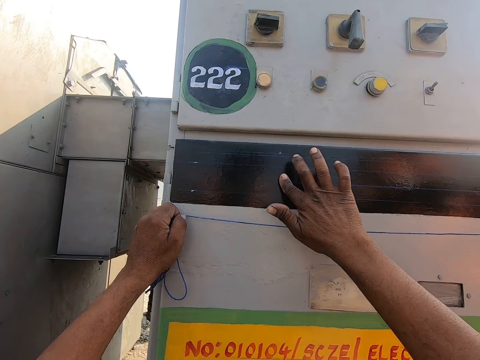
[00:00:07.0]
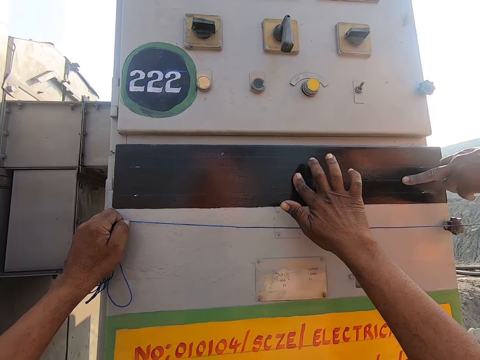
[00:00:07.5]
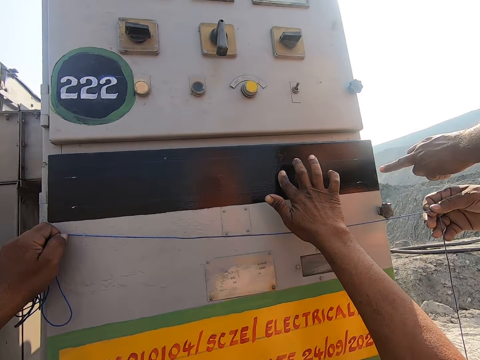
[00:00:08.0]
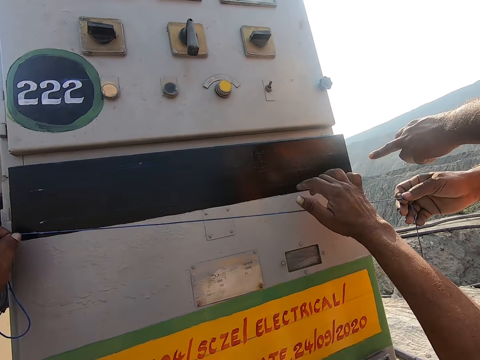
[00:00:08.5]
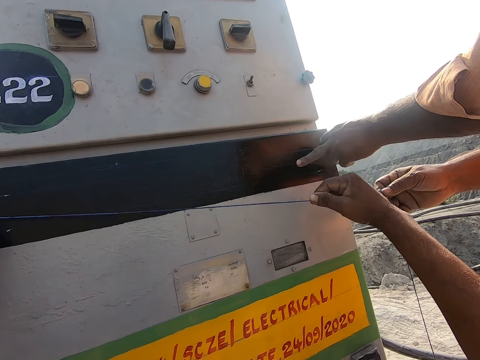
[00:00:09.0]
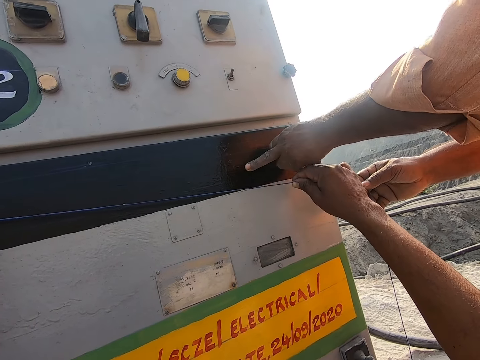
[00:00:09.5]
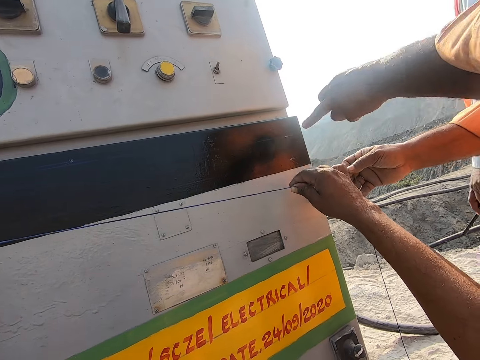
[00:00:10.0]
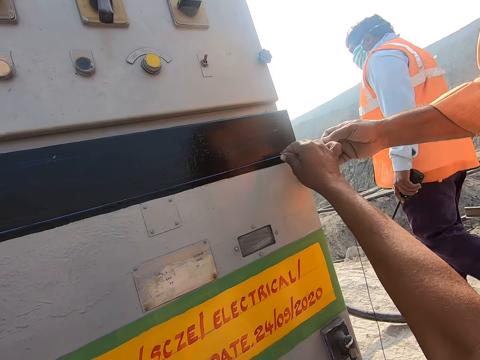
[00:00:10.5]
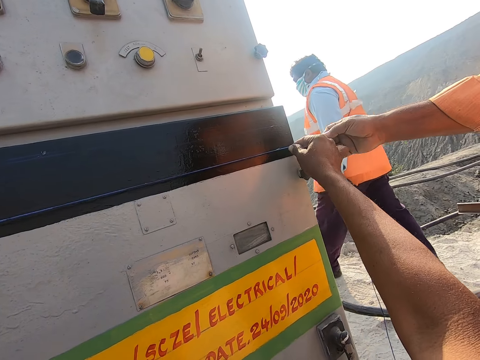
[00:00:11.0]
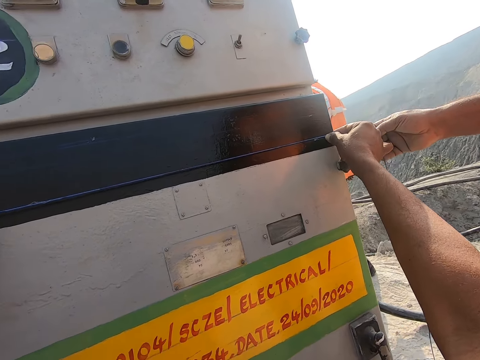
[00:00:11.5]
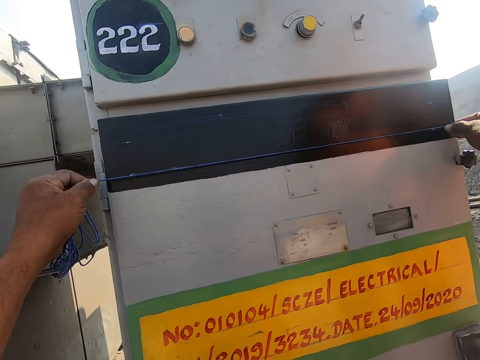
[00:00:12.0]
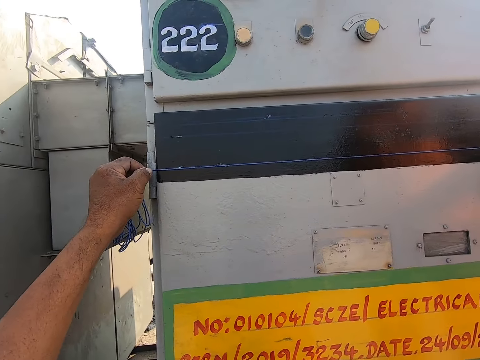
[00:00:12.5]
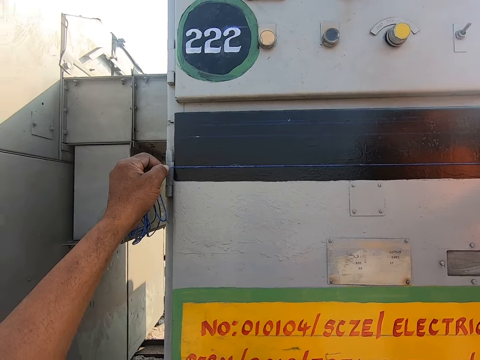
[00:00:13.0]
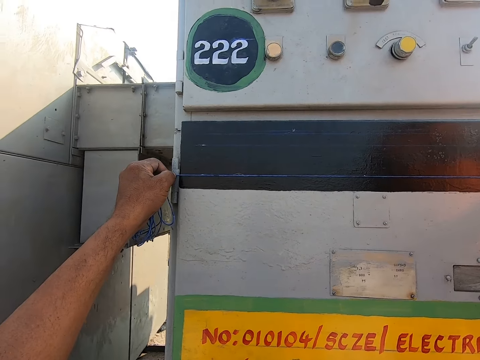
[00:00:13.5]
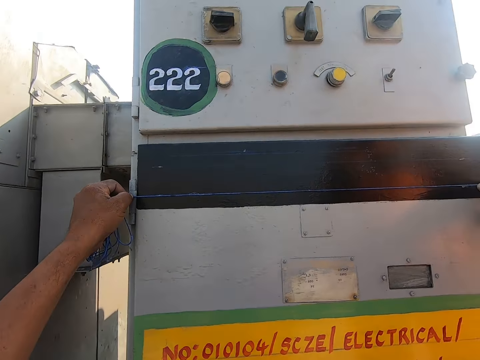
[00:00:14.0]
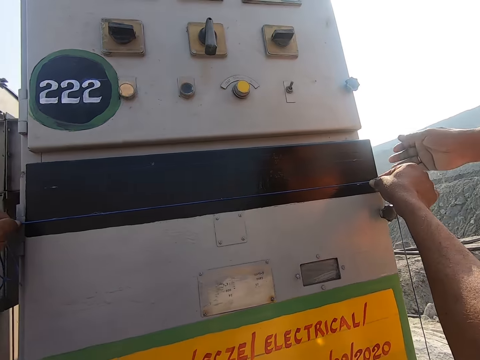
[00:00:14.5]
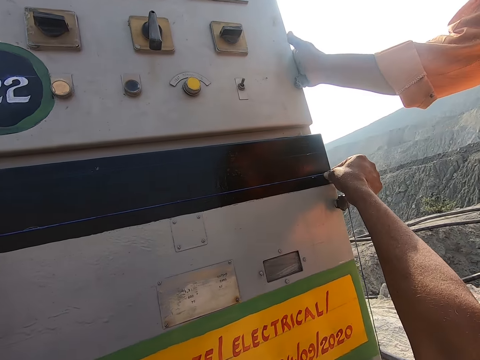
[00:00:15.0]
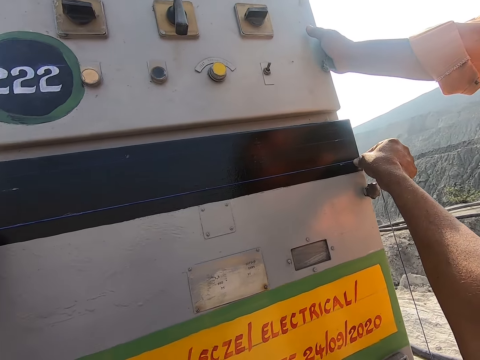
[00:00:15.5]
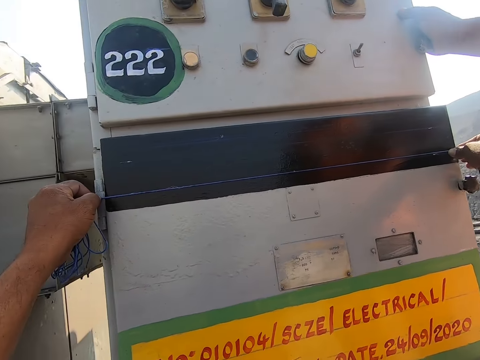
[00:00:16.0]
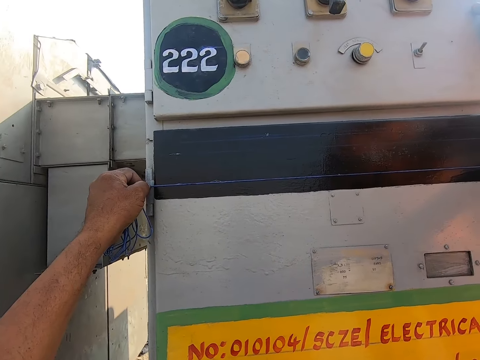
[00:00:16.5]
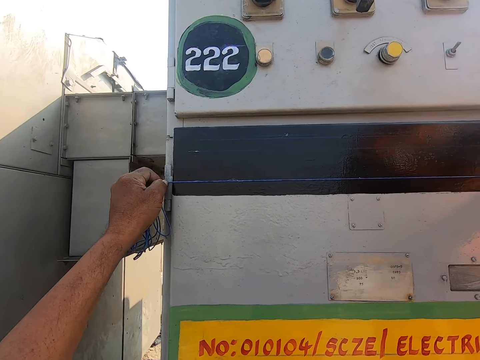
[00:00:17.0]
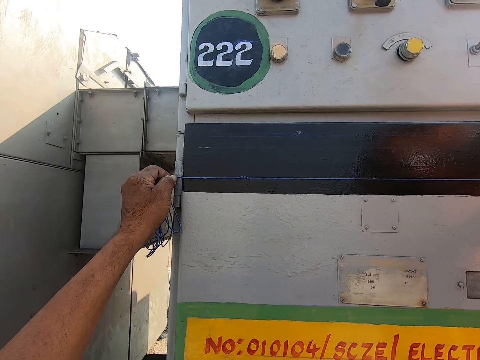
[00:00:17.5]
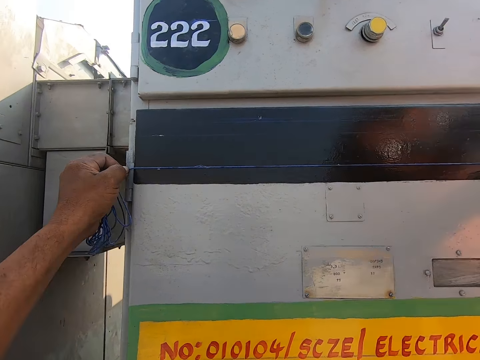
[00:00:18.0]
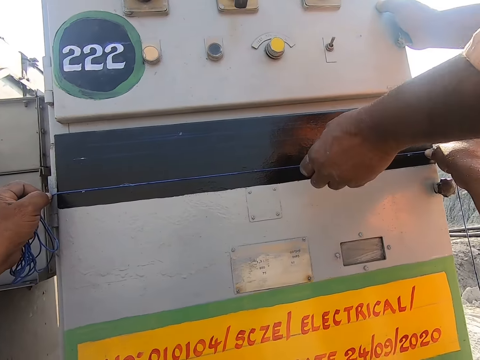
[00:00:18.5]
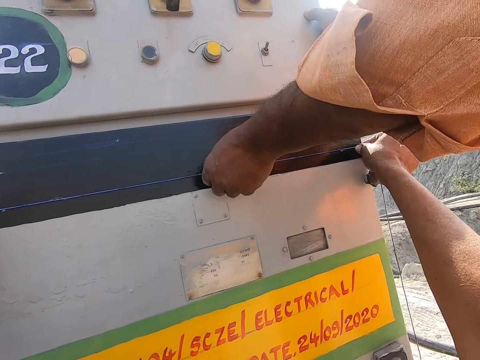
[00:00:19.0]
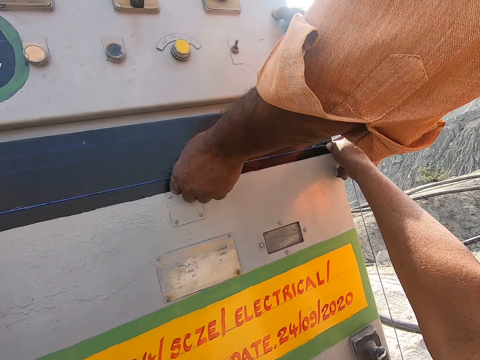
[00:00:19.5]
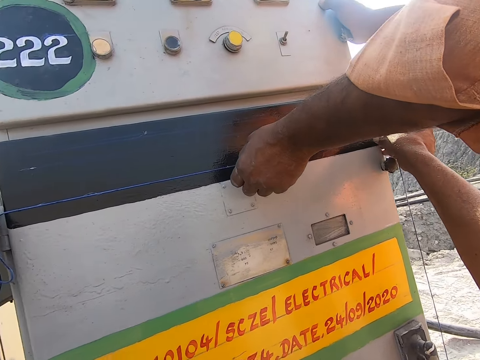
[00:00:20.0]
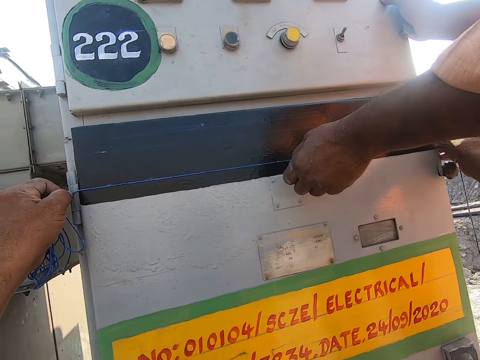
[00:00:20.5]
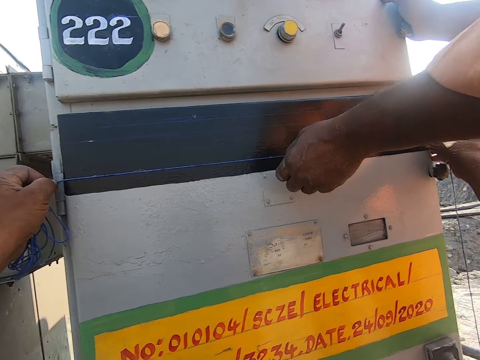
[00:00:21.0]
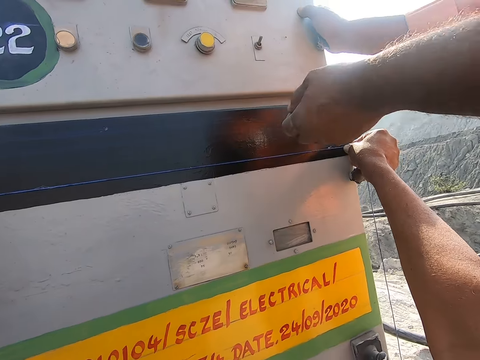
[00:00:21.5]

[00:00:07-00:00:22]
A person rubs the surface of the machine with the finger. The camera wearer measures the machine with the cable. They put the string on the surface of the machine and look at the string. The person pulls the string with the left hand.

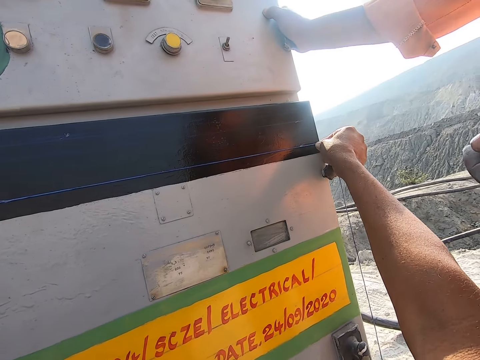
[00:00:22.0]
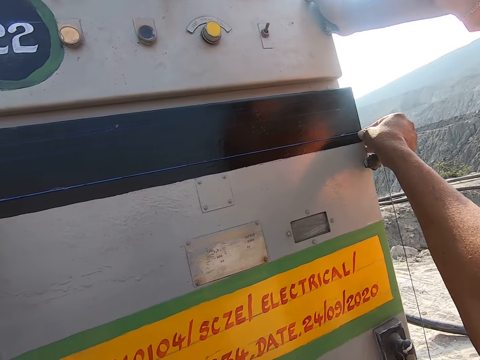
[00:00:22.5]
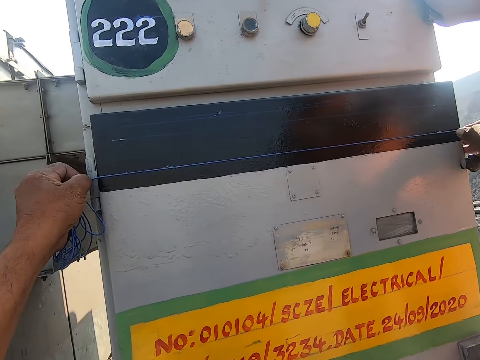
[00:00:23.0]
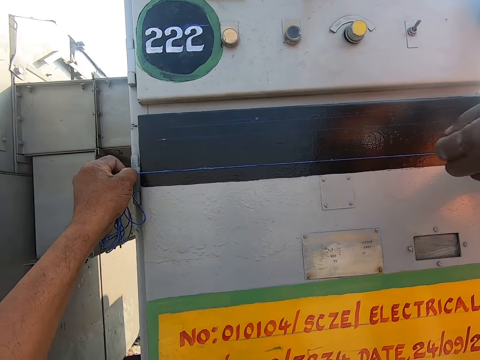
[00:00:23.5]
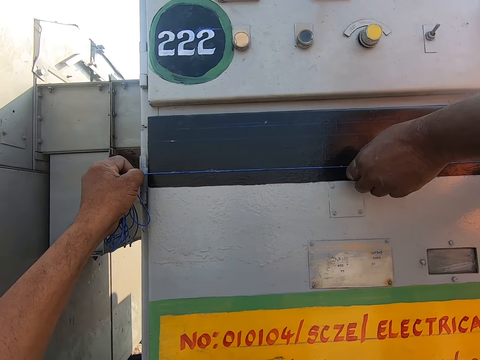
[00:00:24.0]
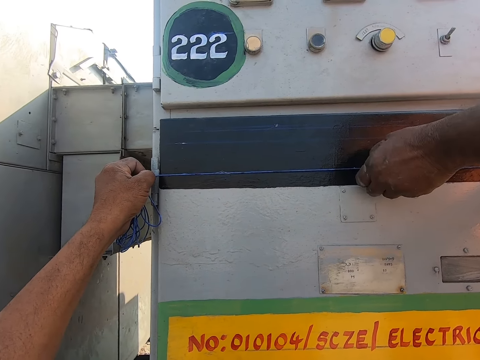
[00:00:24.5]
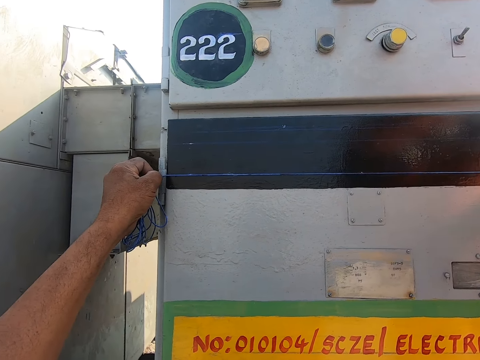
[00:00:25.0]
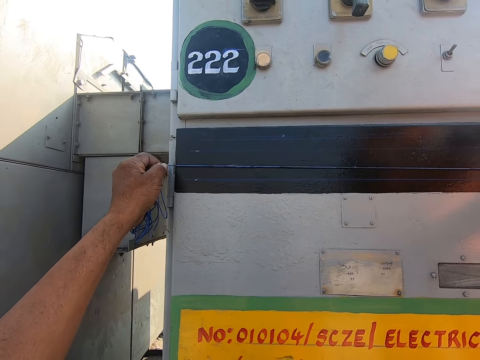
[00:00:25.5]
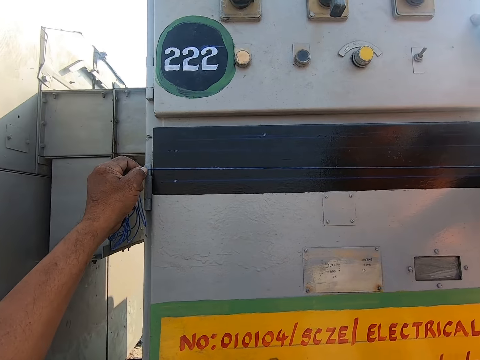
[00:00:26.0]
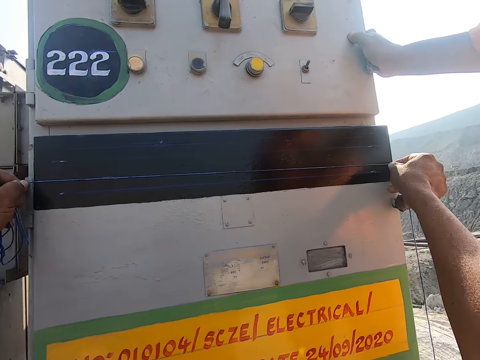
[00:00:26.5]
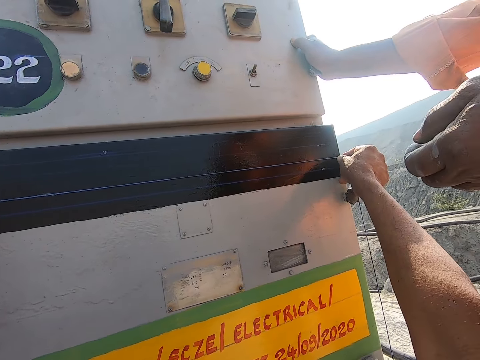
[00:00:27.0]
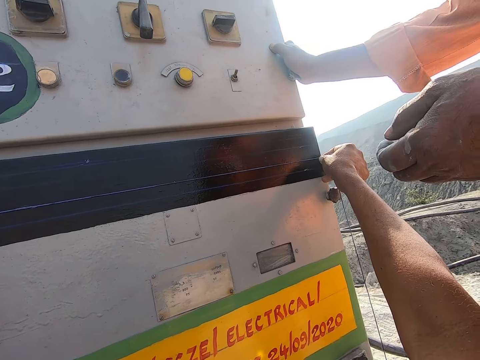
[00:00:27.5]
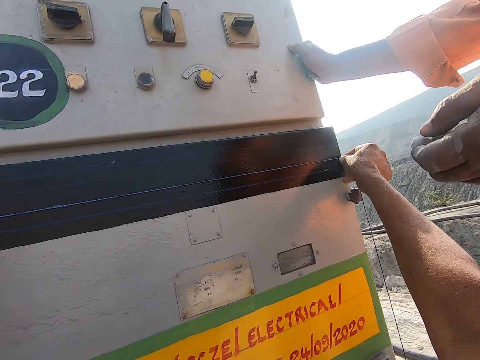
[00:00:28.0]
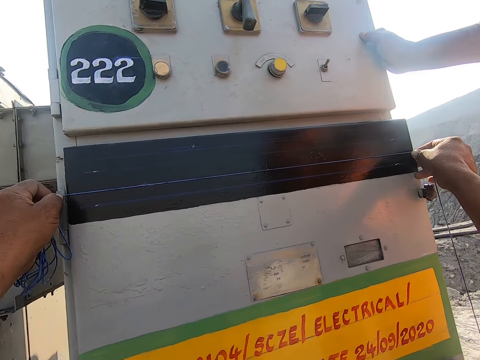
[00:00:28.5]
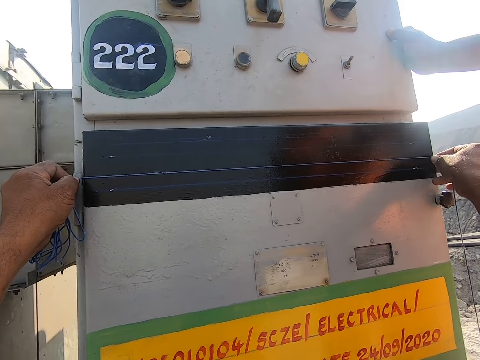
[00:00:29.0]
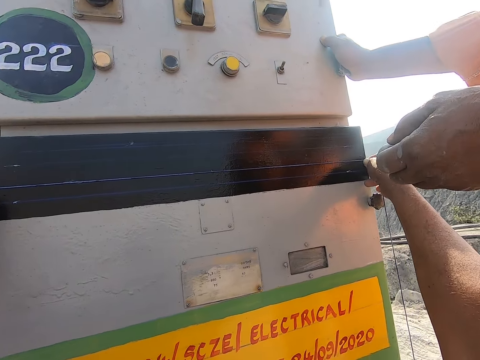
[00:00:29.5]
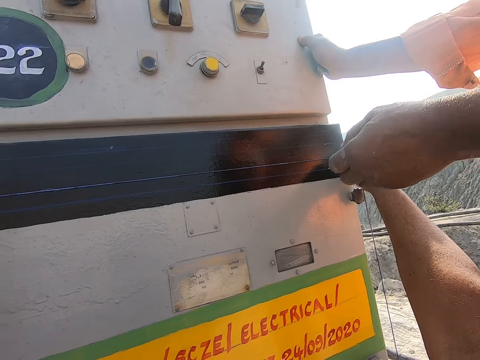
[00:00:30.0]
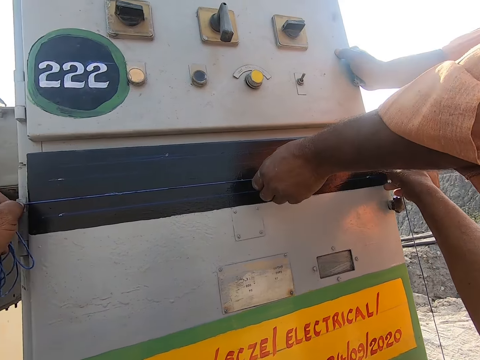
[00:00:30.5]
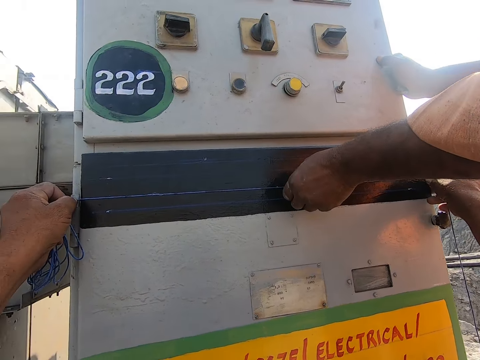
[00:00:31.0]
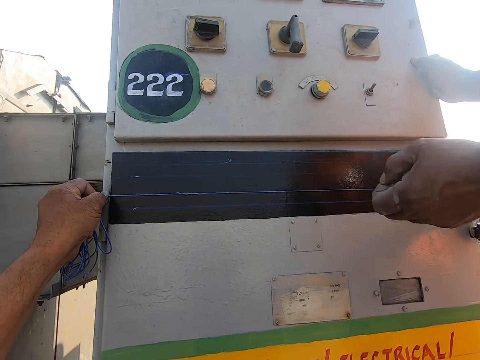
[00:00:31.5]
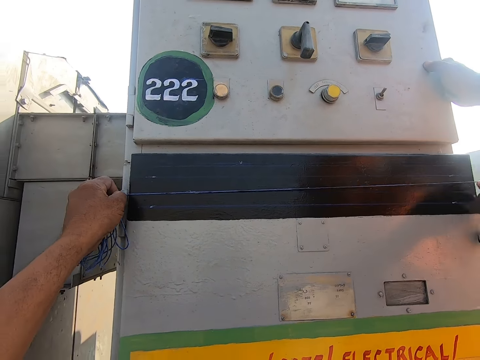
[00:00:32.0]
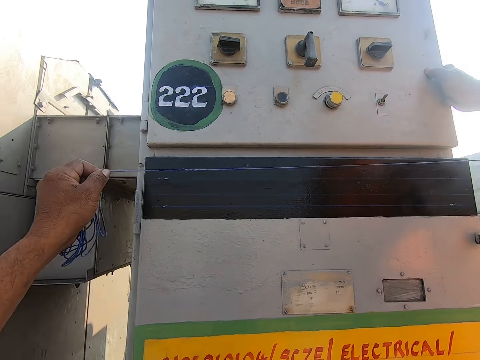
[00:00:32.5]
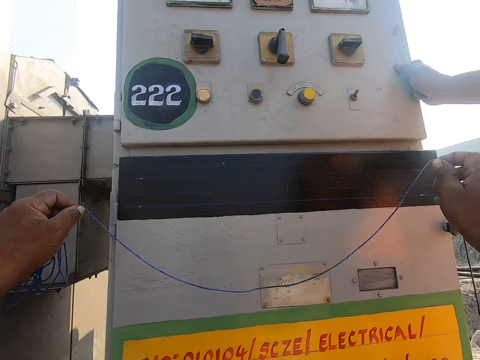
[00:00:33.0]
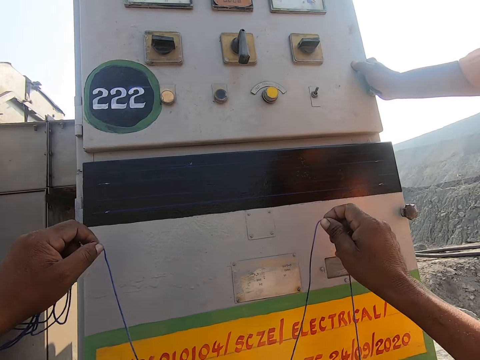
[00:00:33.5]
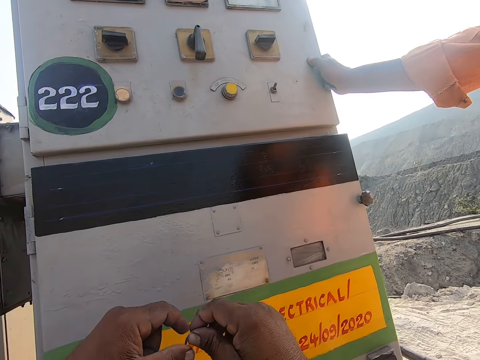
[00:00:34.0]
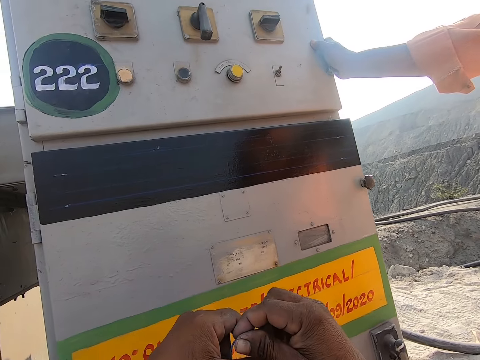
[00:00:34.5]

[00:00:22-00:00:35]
The camera wearer looks at the string. A person pulls the string with the left hand. The person hits the machine with the cable. The camera wearer looks at the string. The person pulls the string with the left hand. The person hits the machine. The camera wearer removes the string on the surface of the electrical machine.
